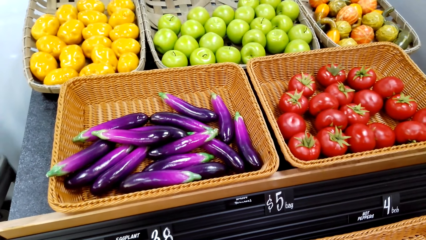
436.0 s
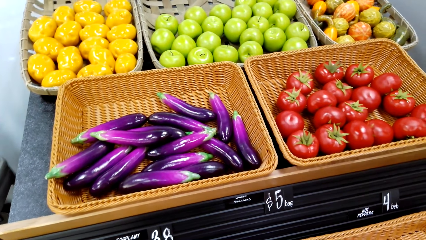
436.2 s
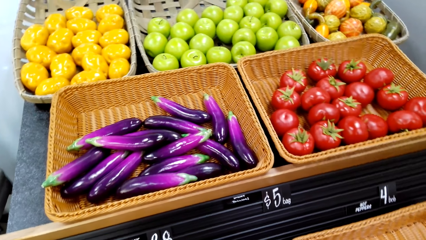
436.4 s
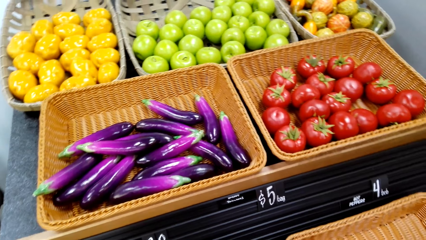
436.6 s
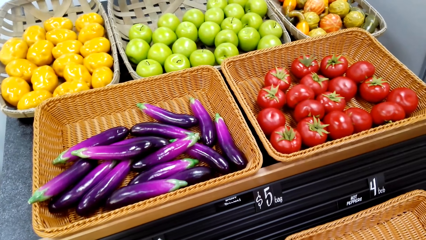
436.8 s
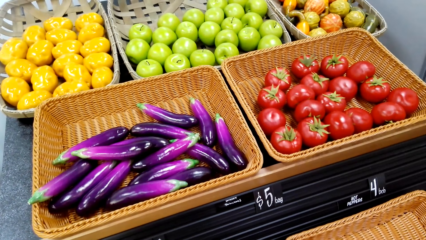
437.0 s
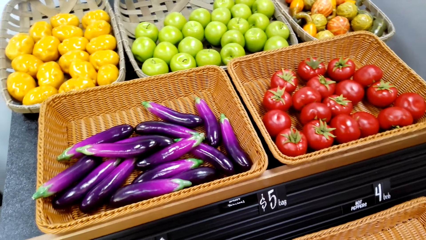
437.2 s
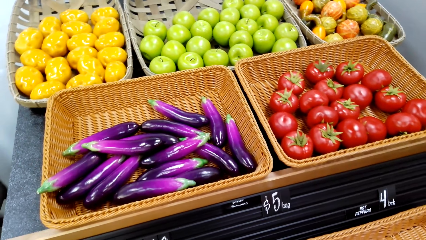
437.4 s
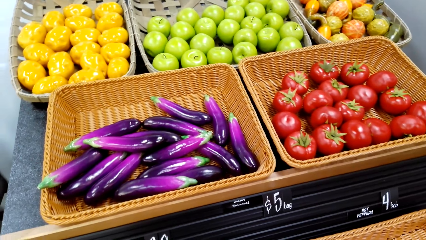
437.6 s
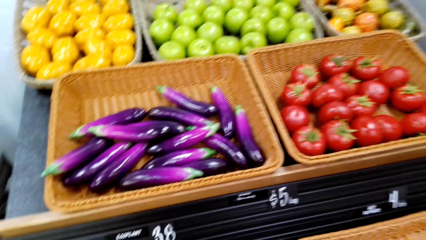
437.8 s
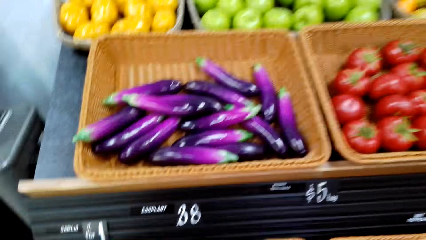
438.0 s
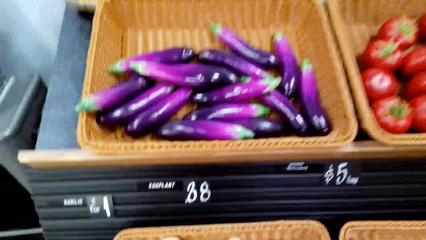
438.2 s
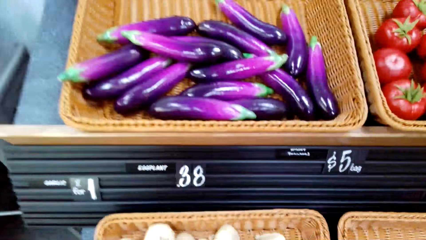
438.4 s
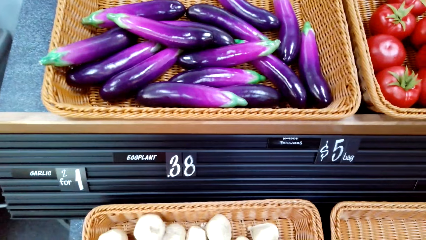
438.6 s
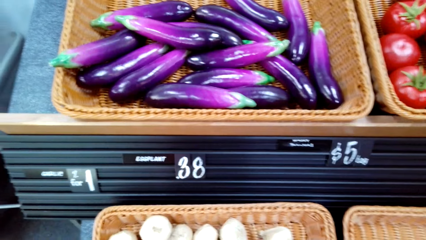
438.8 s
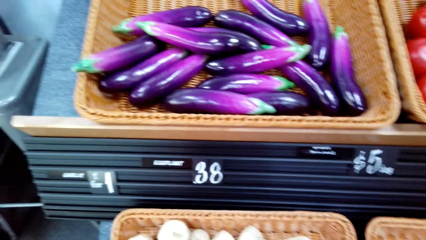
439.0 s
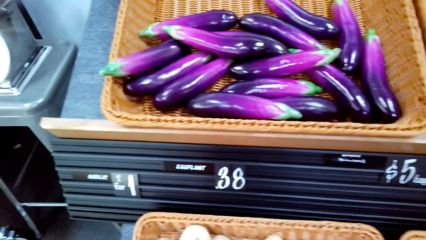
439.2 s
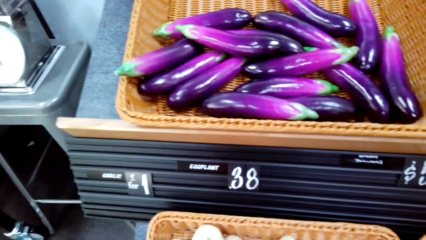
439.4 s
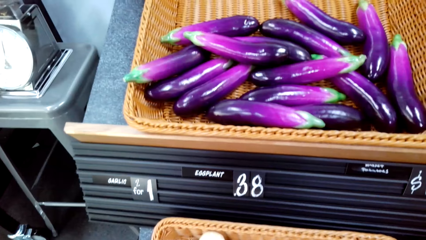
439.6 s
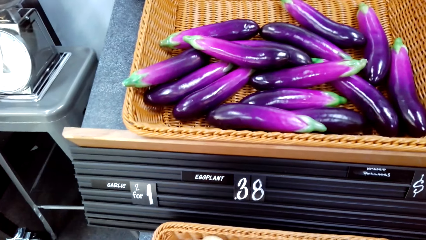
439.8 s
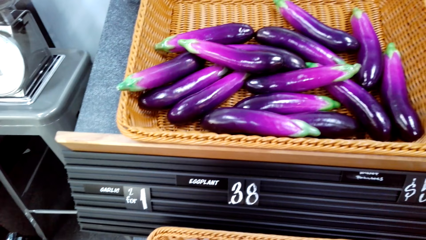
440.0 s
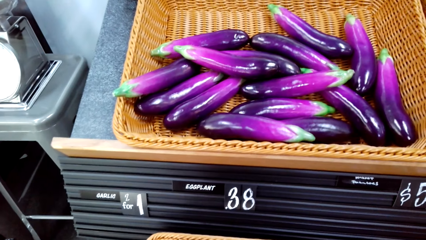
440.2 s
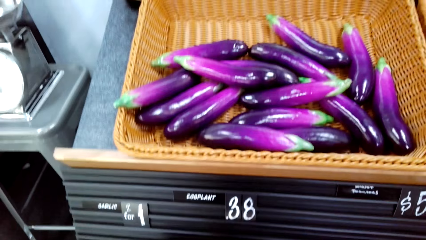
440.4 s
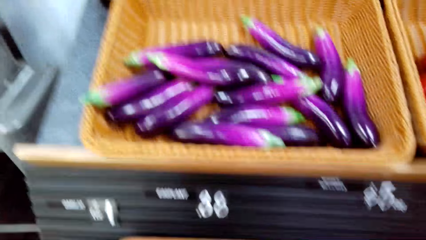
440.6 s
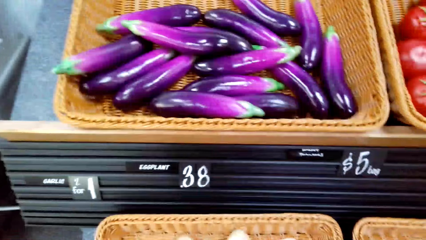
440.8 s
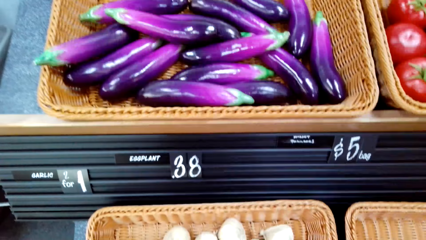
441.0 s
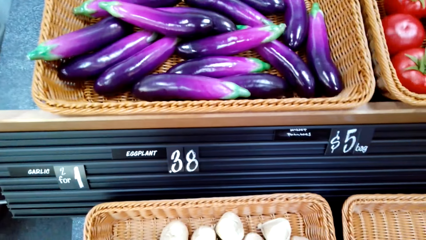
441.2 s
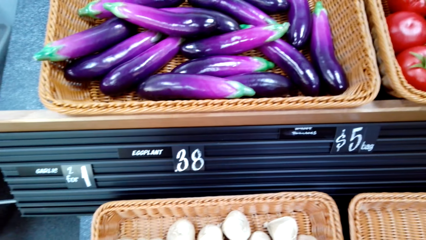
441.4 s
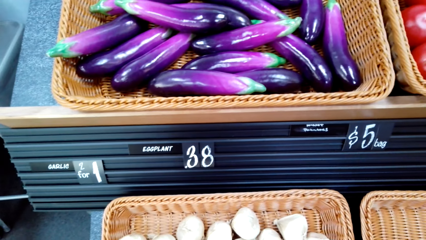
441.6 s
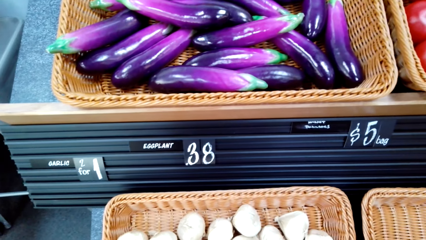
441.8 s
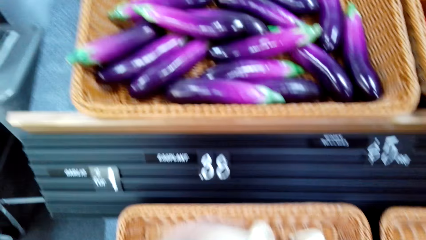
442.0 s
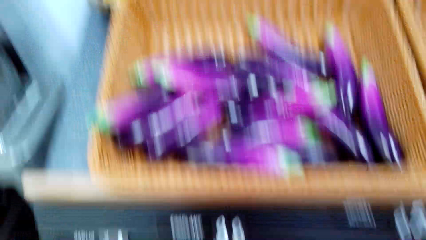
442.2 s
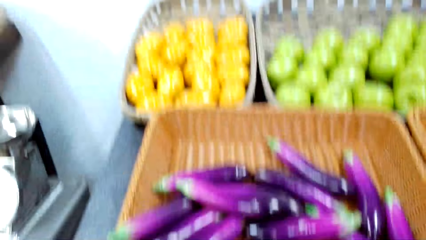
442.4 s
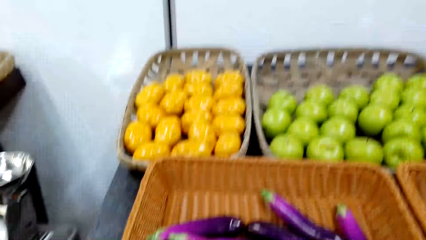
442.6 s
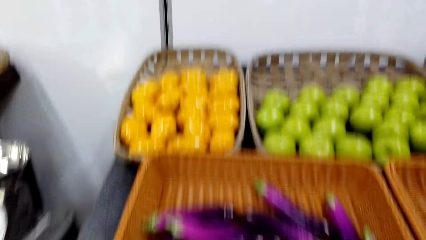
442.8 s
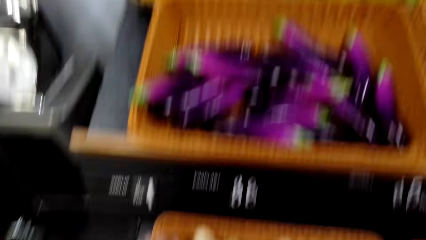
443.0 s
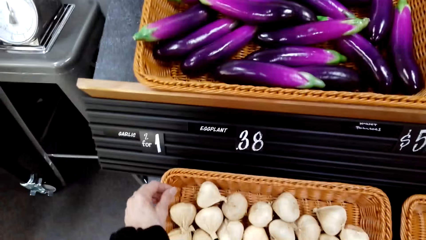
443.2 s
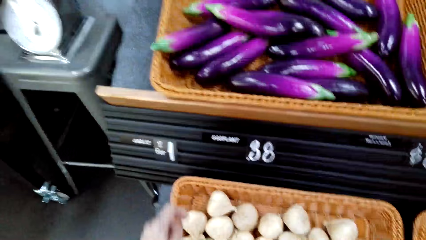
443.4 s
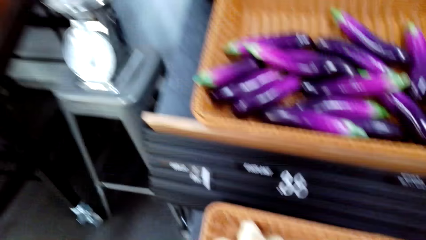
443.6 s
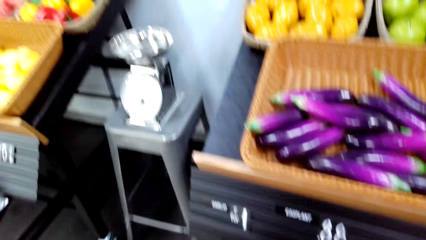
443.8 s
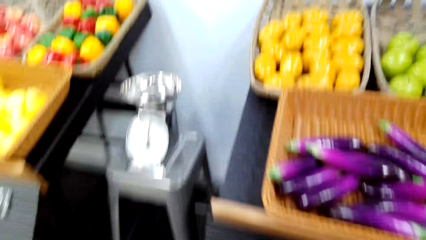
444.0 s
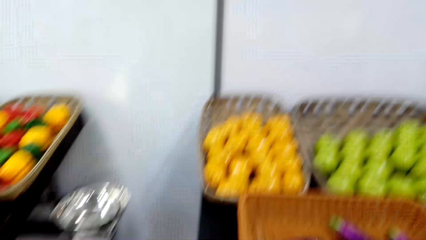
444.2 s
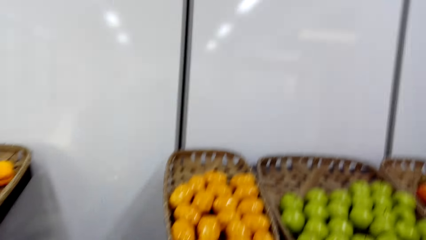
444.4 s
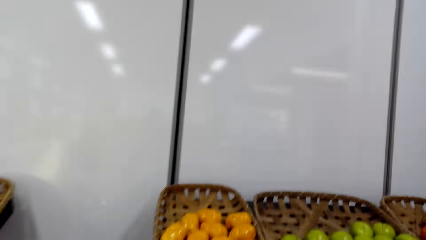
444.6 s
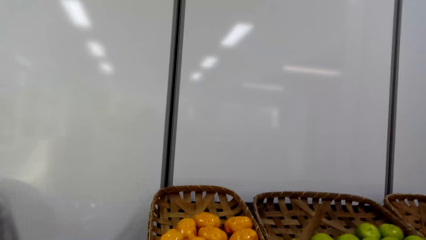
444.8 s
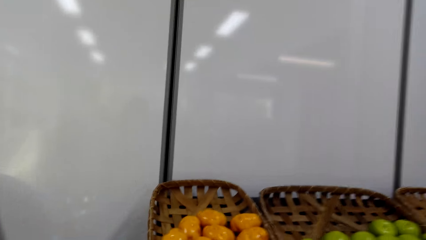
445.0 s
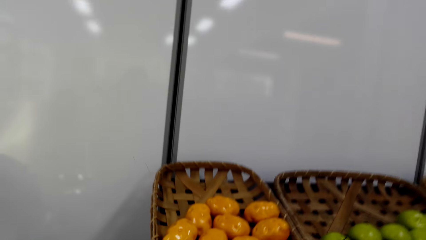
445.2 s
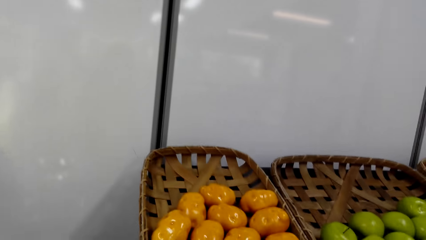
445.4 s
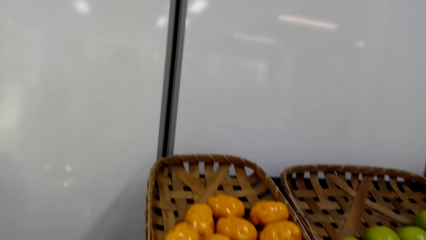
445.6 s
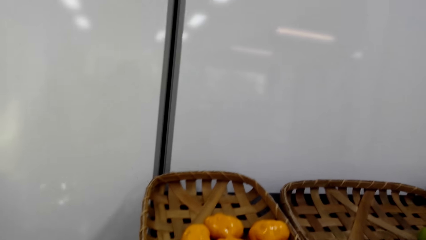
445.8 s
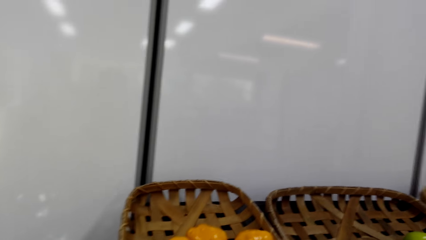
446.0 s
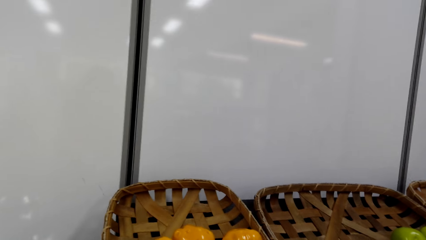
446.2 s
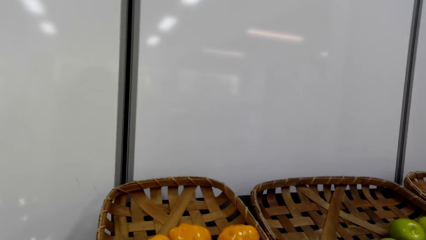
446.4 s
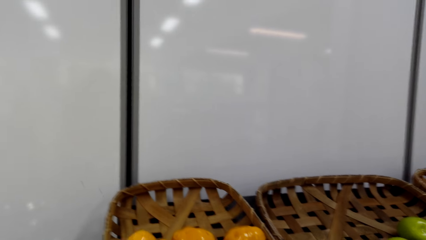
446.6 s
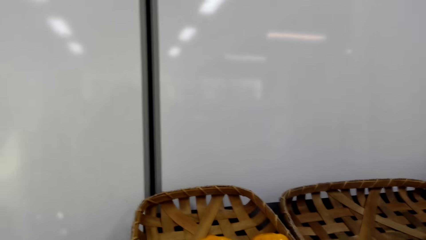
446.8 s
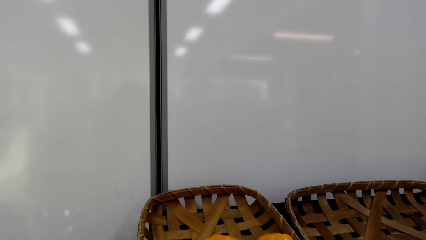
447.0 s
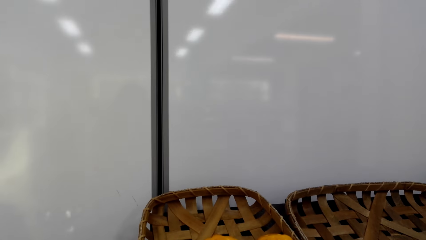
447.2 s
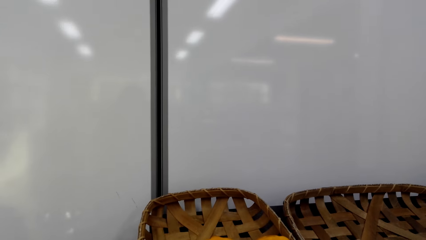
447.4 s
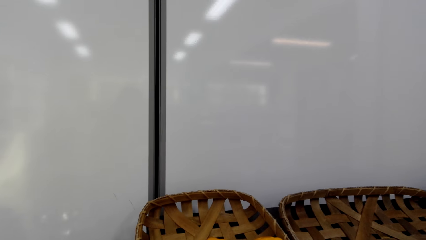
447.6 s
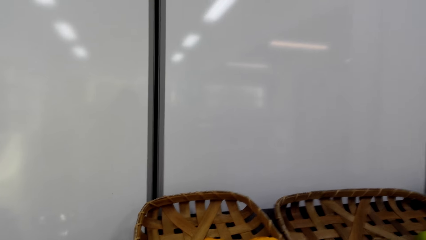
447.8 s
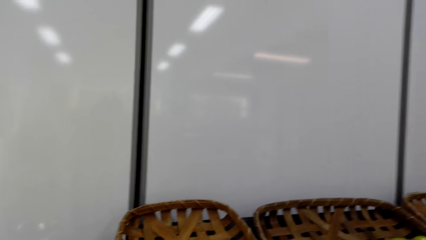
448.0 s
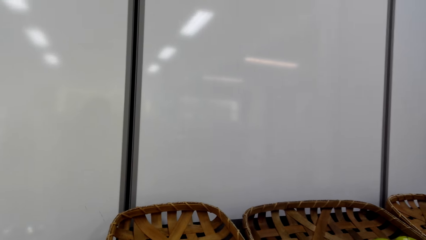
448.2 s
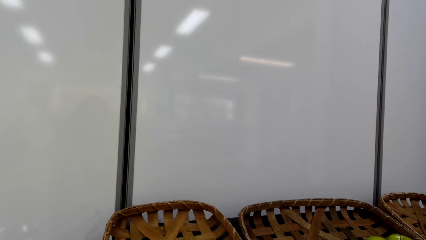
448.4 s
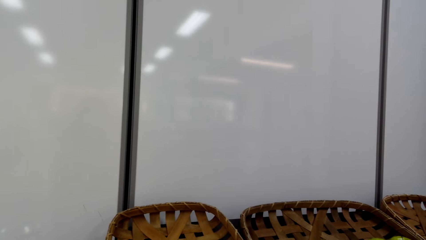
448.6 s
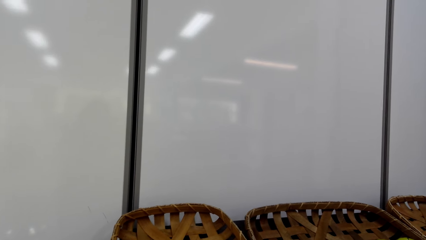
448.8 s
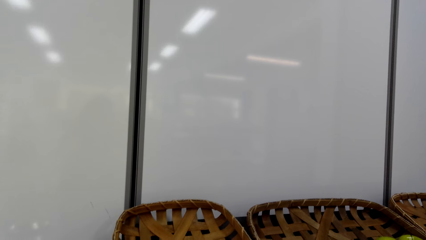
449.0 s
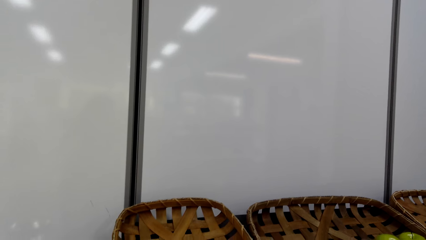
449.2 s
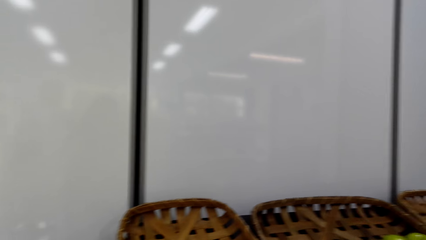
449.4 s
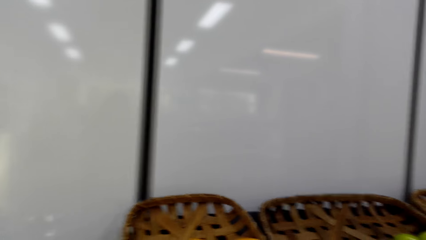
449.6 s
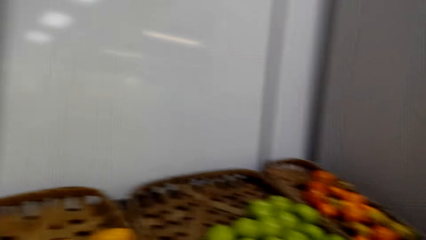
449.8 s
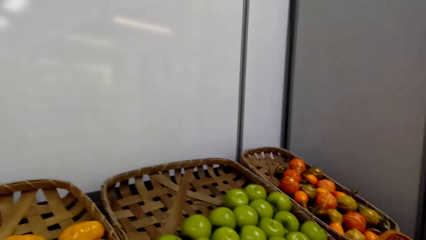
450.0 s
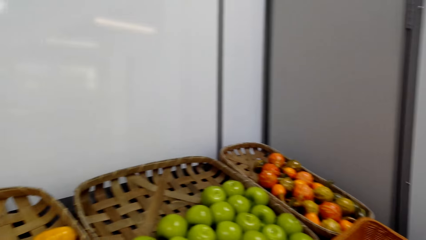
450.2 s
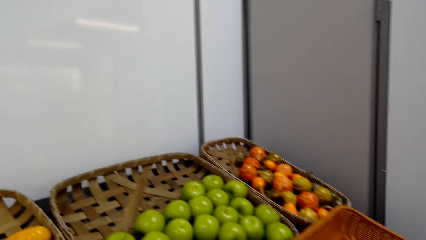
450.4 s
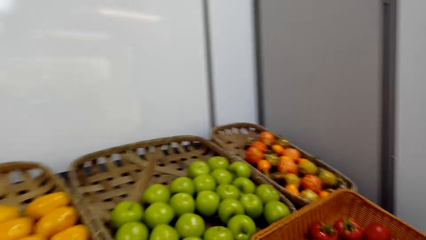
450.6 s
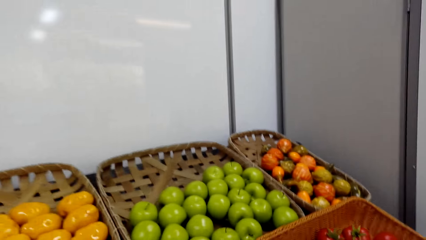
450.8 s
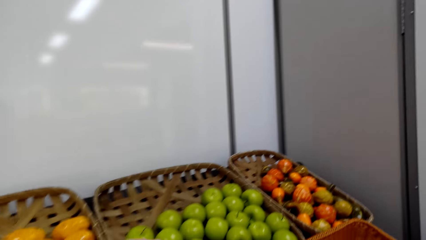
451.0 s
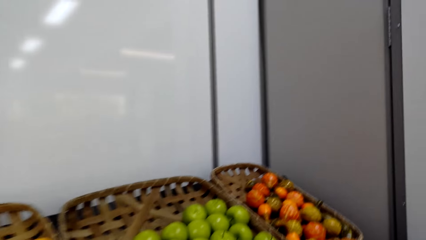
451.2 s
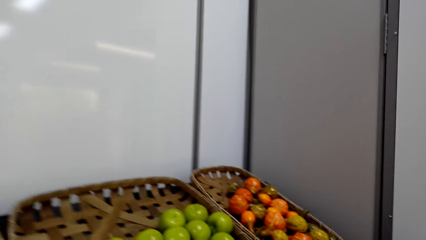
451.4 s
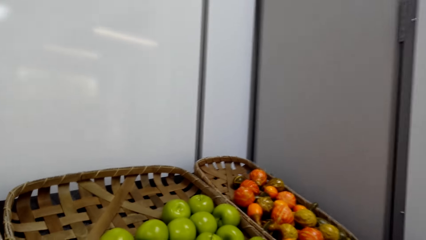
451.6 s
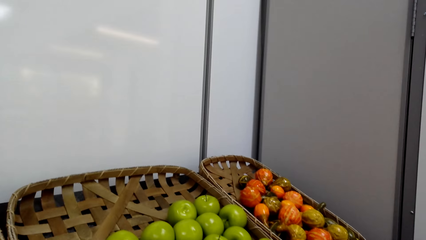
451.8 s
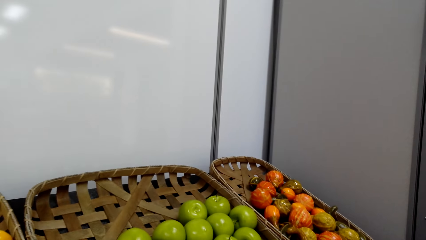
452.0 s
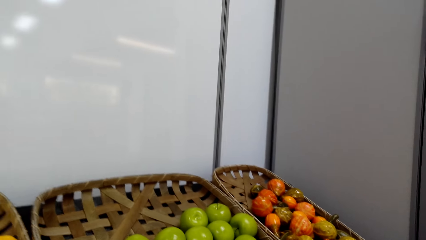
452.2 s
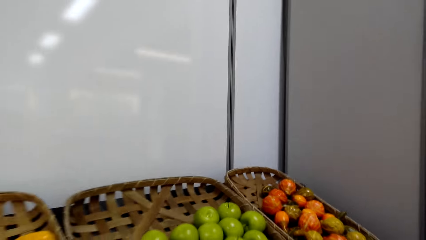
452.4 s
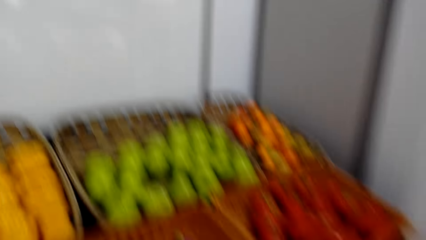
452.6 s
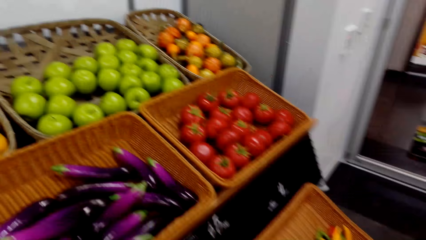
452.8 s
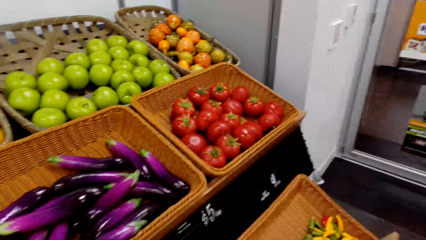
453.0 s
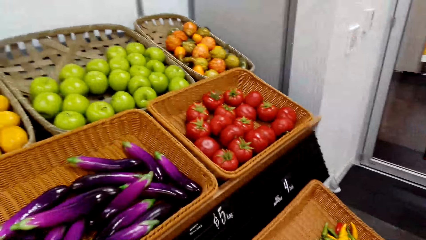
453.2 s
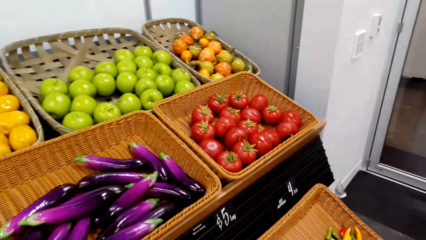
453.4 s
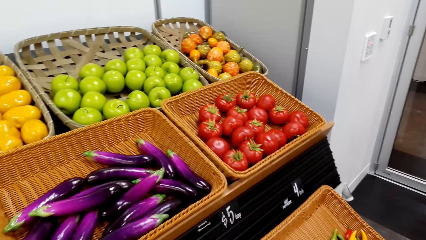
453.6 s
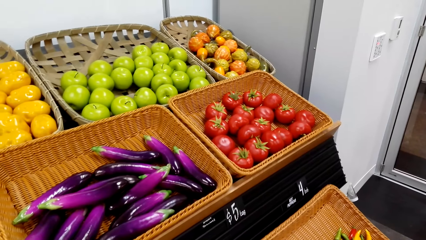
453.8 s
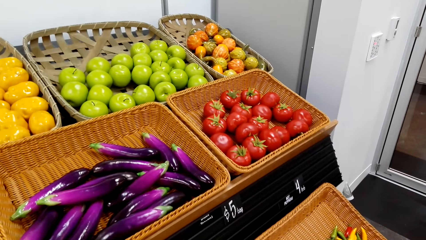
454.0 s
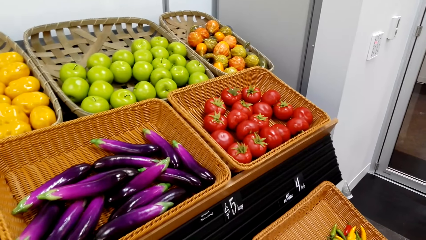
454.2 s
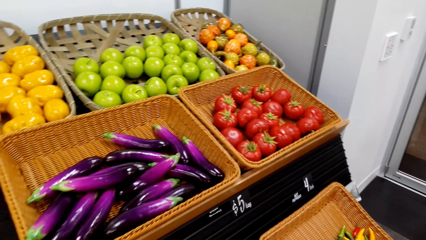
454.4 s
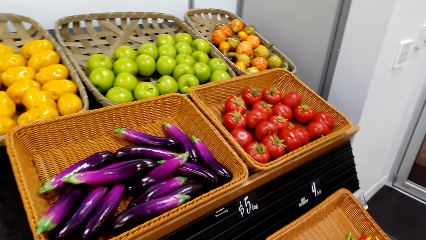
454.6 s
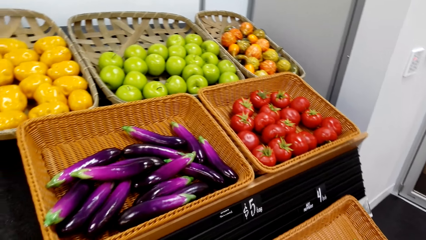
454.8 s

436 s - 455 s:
The camera wearer picks onions from the fruit shelf. A person picks the onion. The camera wearer looks at the fruit shelf.
